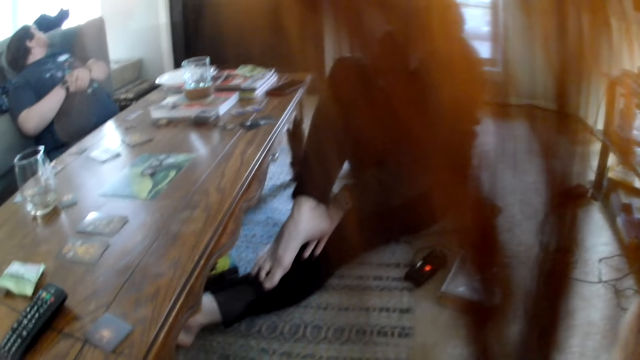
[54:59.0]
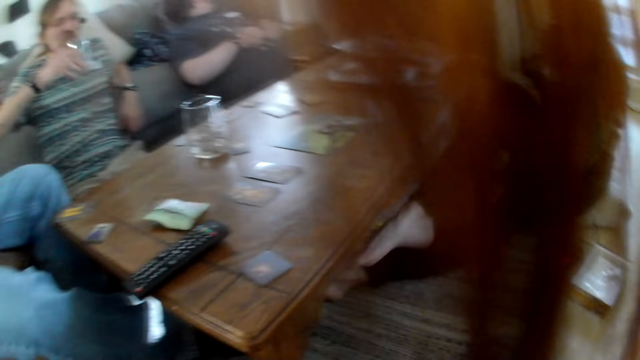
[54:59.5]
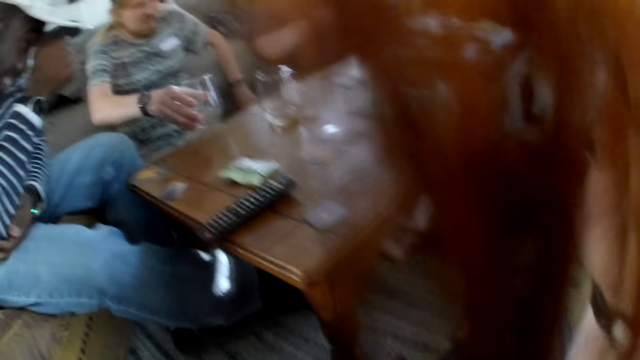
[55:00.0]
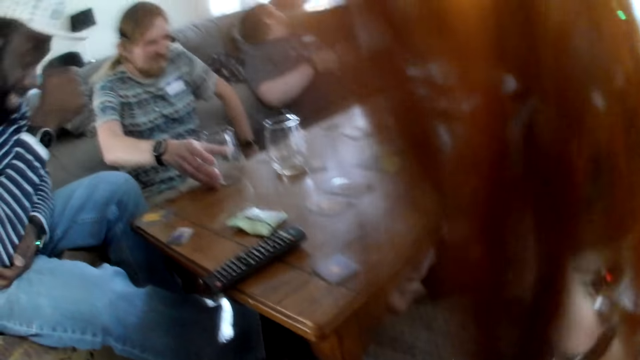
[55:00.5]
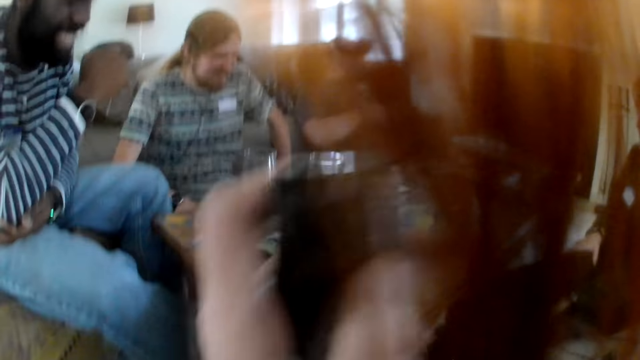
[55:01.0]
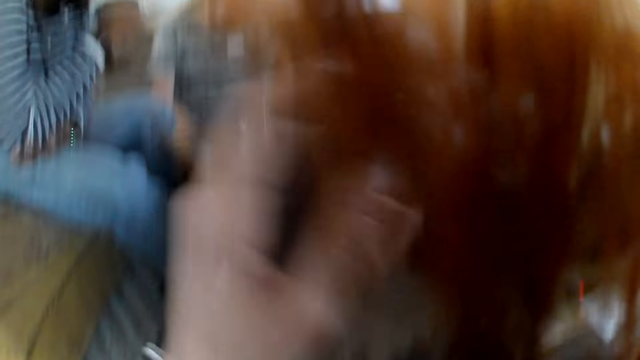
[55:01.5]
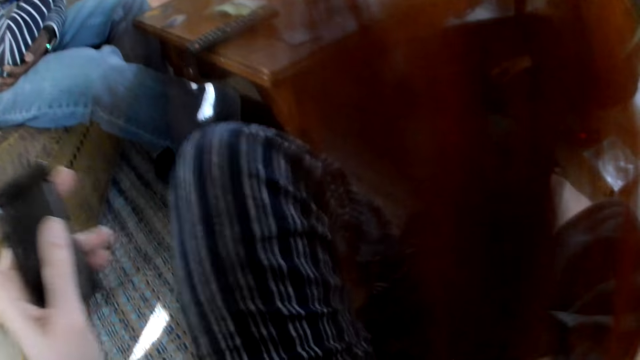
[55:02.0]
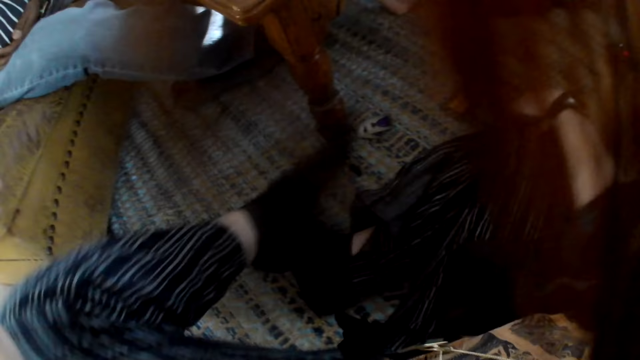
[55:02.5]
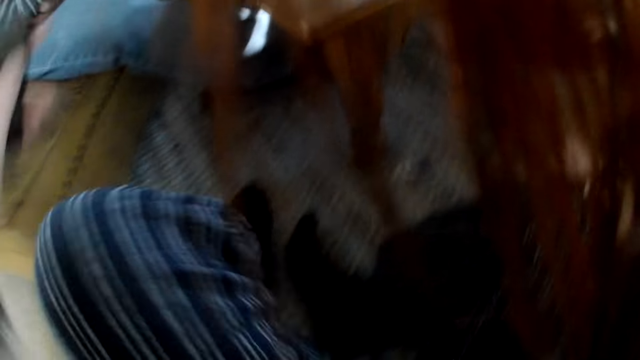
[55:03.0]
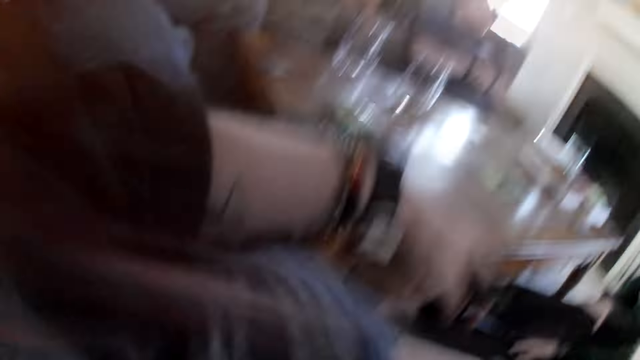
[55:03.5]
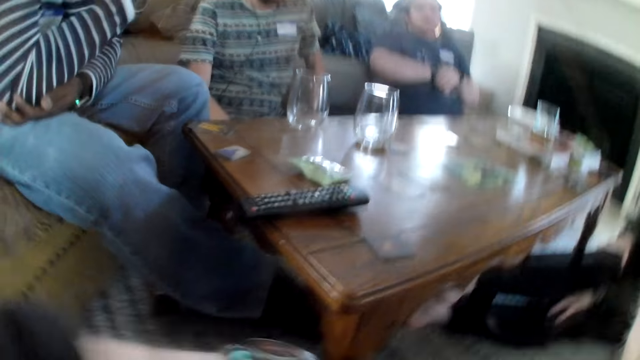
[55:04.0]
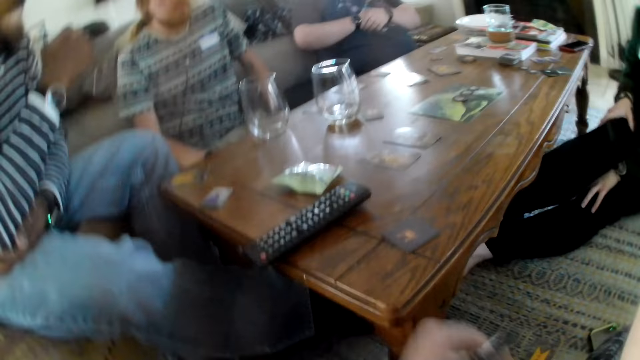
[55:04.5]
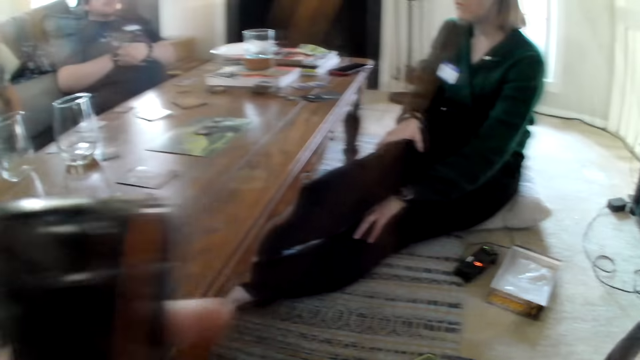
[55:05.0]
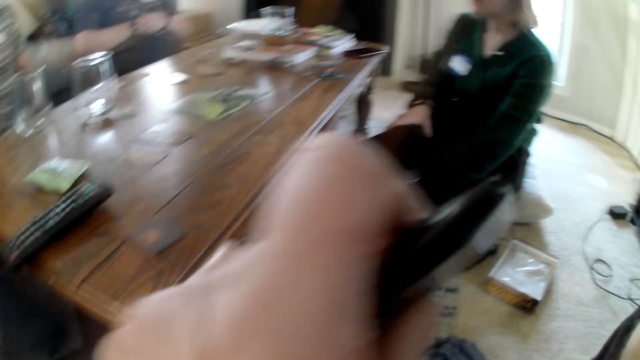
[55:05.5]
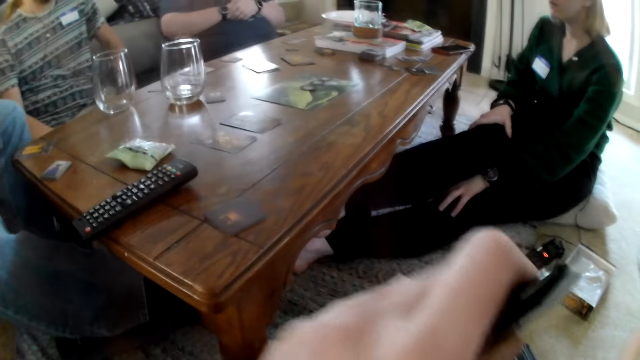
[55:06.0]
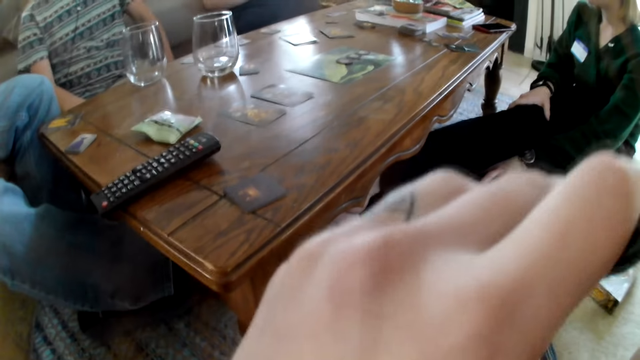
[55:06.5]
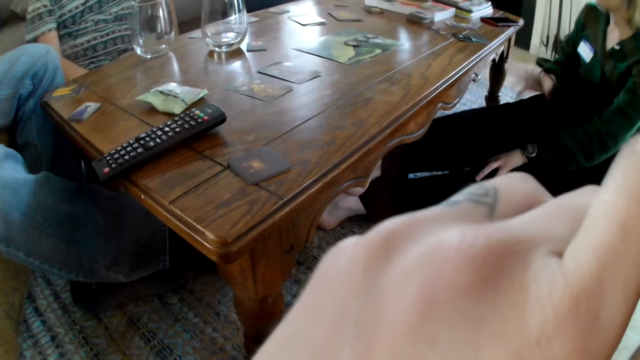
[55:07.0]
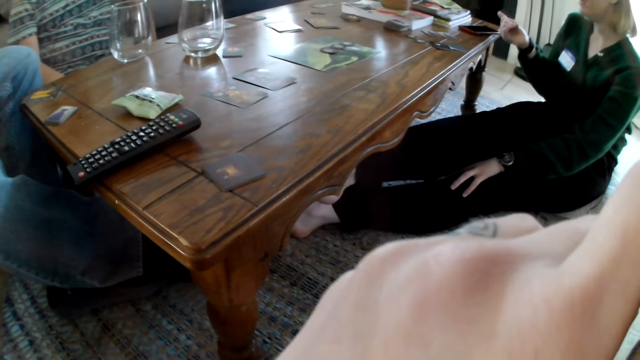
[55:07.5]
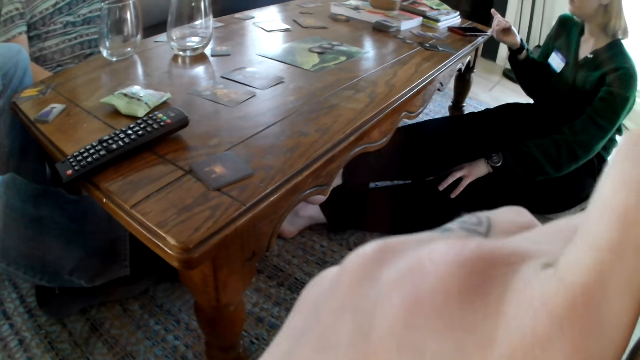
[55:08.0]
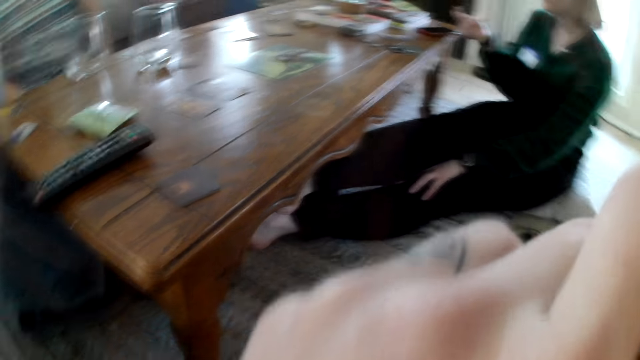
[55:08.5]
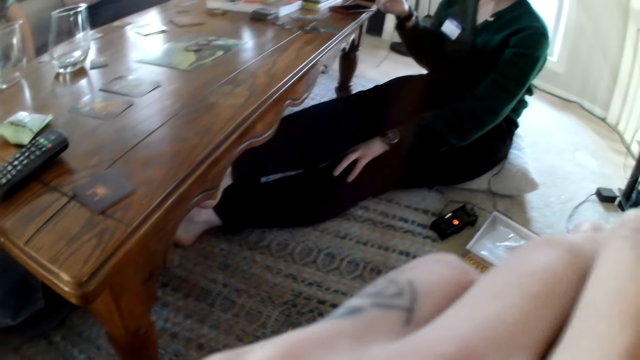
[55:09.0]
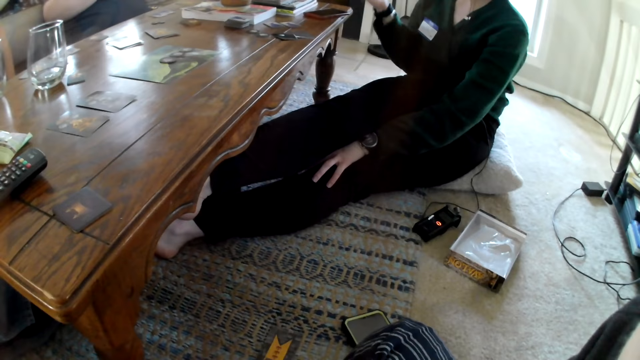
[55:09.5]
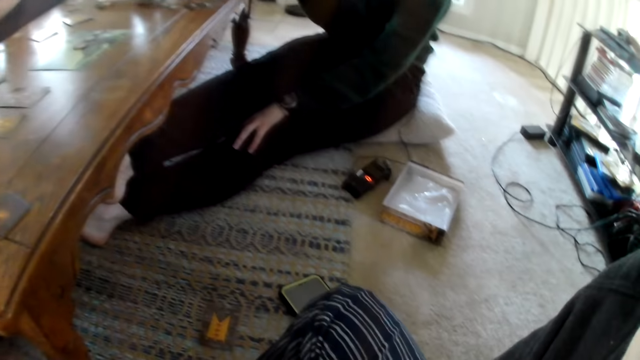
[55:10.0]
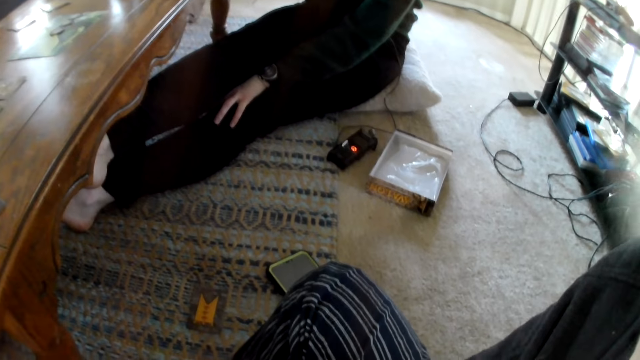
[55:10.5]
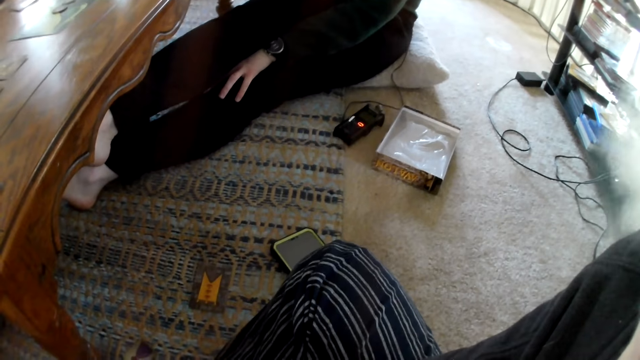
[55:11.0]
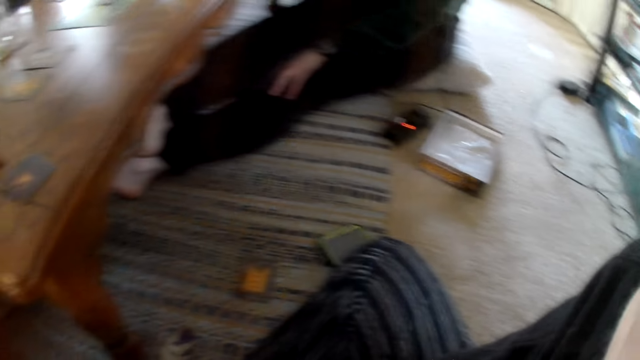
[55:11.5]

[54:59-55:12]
The man drinks from the glass cup in his right hand. The man drops the glass cup on the table with his right hand. The camera wearer looks at the table. She smokes from the vape box in her left hand. A woman points at a man with her right hand. The camera wearer looks at the table.

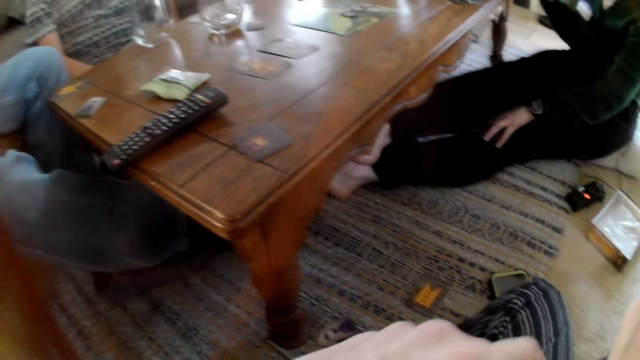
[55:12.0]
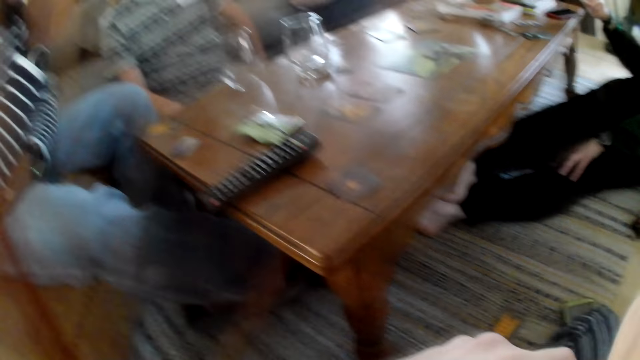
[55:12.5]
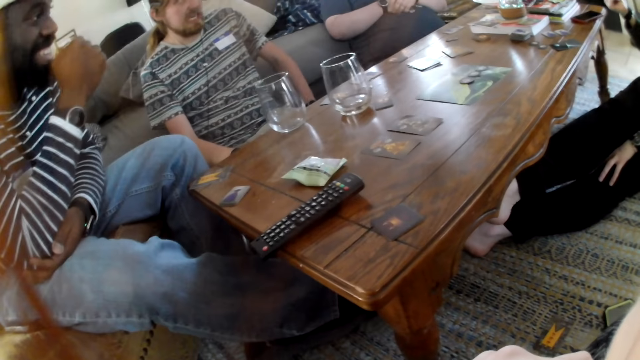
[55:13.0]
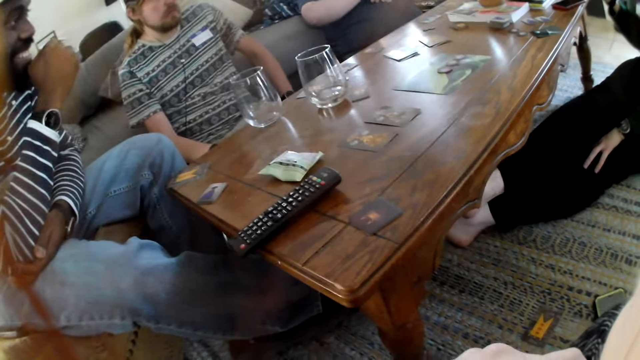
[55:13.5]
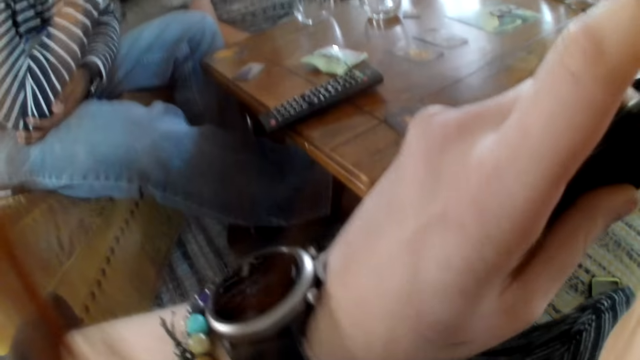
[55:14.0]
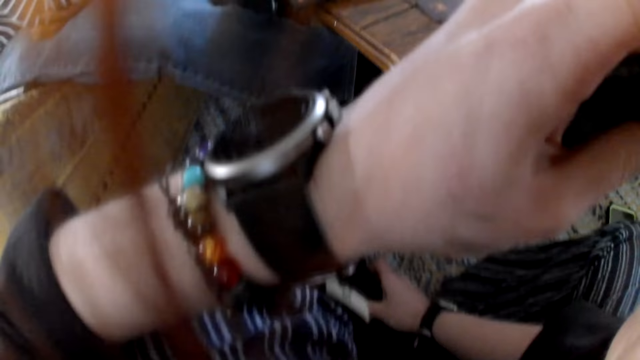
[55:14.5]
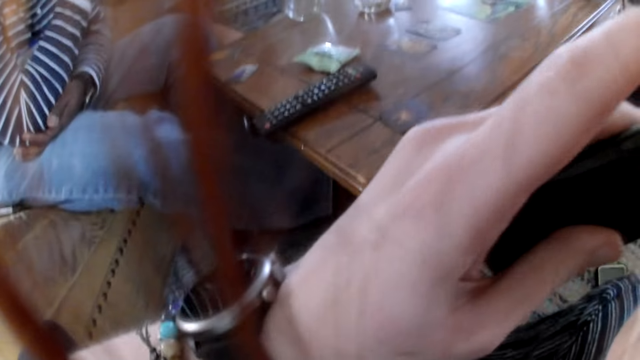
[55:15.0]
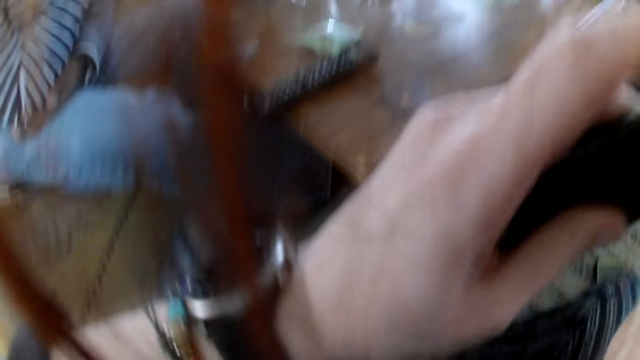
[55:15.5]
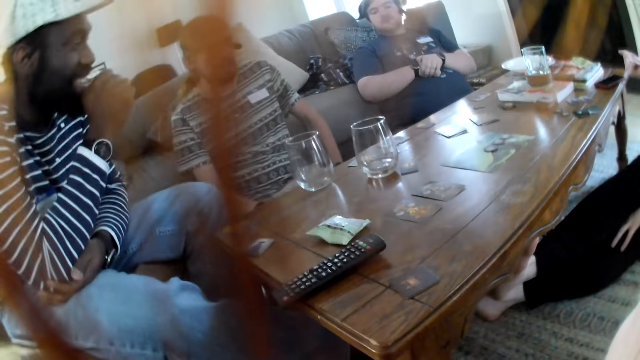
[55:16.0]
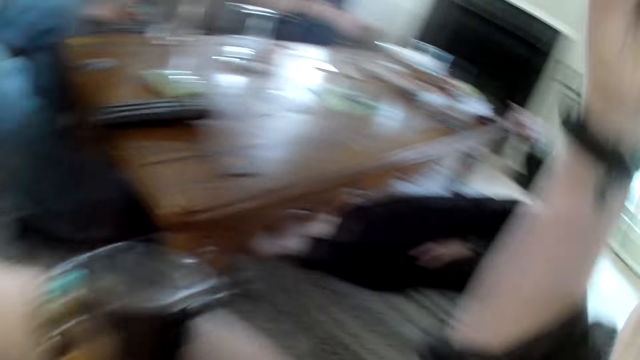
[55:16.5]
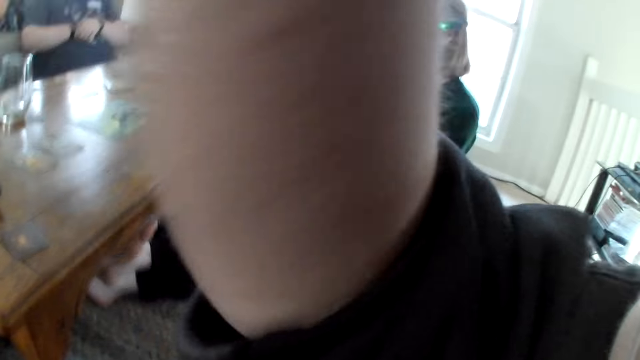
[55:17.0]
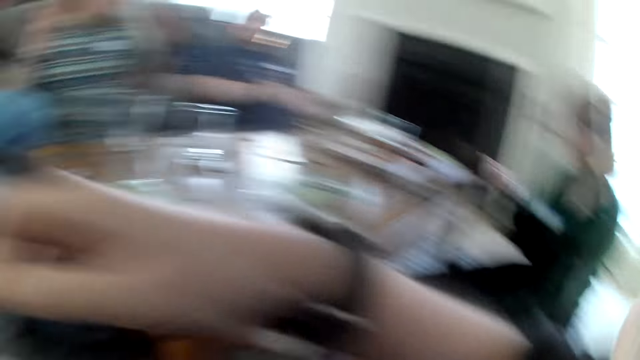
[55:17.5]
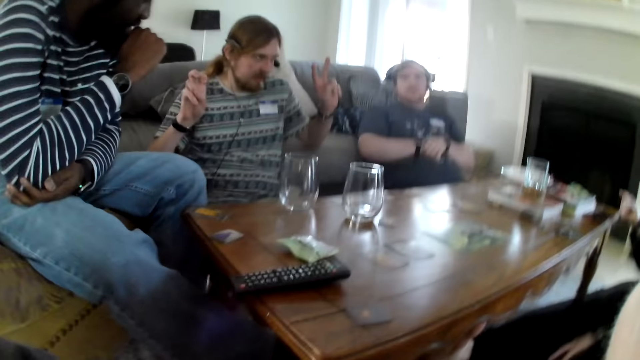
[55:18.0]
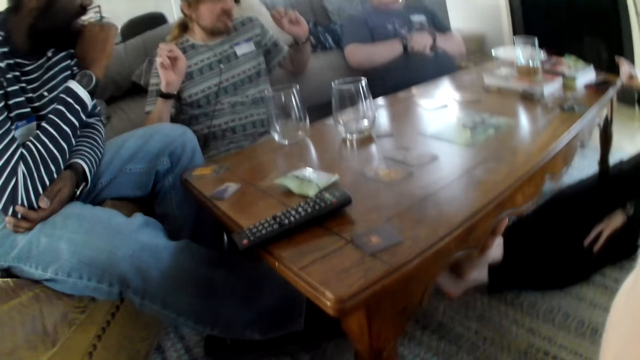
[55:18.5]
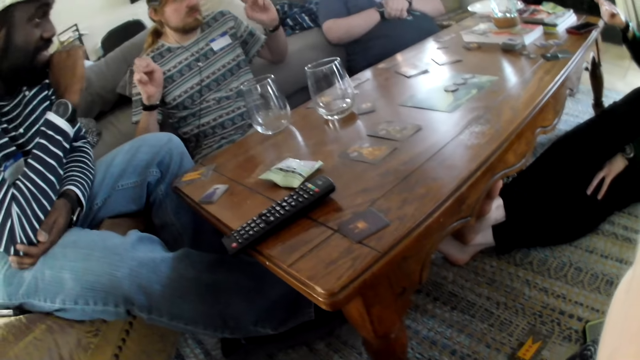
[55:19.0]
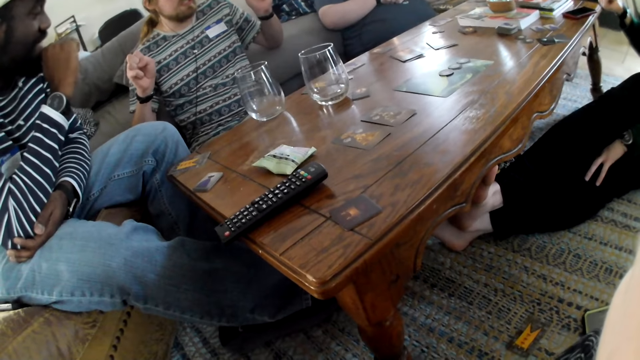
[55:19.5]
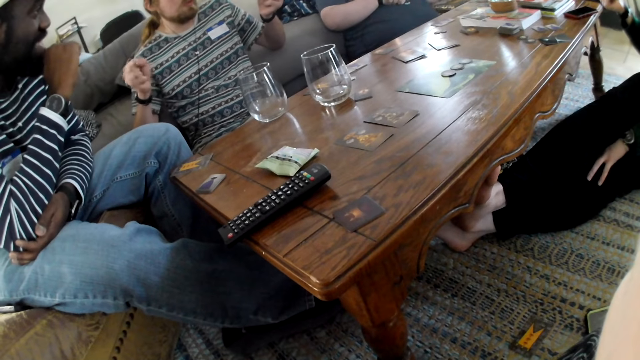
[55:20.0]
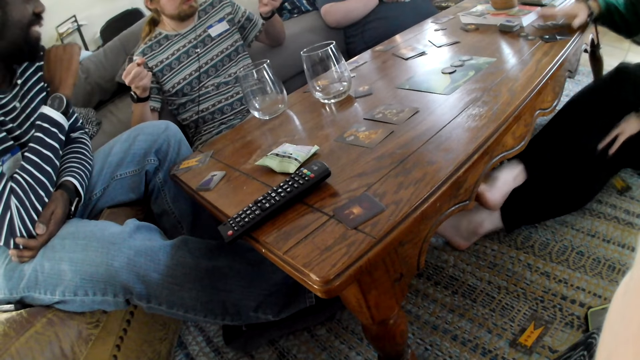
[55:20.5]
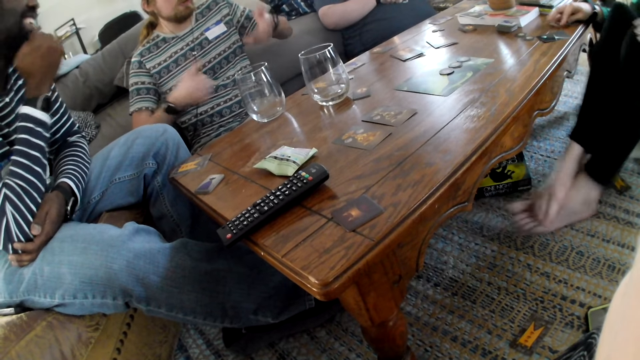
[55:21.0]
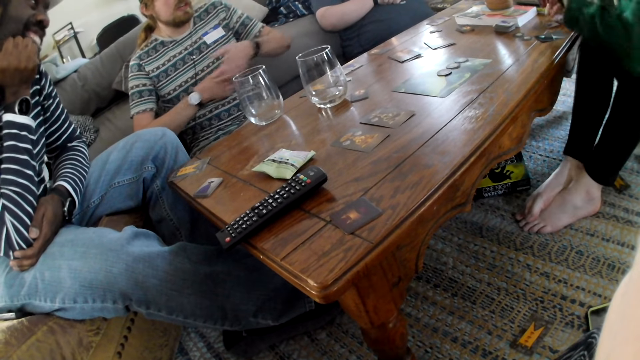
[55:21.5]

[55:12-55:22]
The camera wearer touches her face with her left hand. She touches her face with her right hand. She looks at the table. The woman touches the game card on the table with her right hand.
